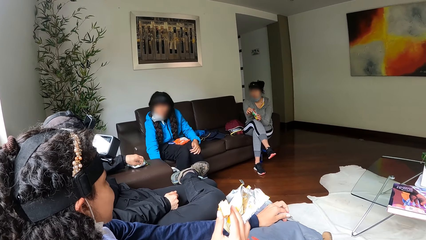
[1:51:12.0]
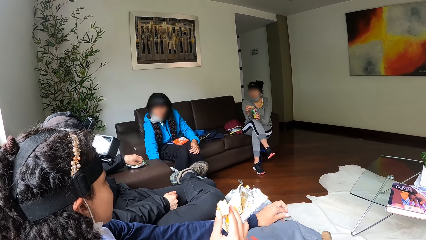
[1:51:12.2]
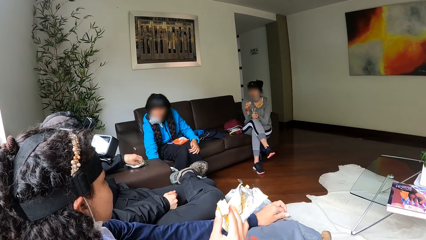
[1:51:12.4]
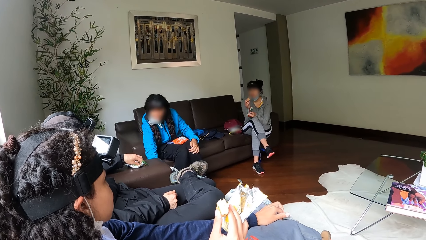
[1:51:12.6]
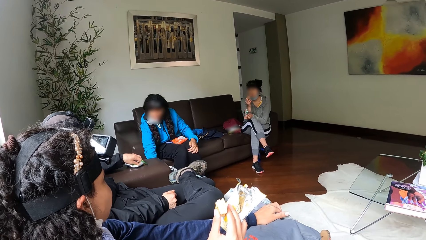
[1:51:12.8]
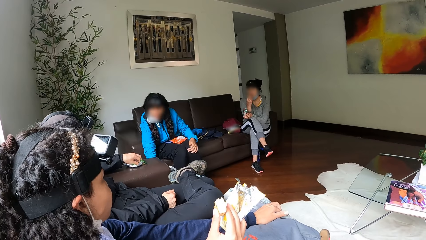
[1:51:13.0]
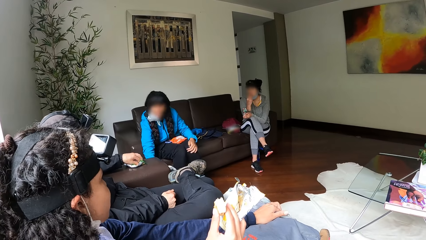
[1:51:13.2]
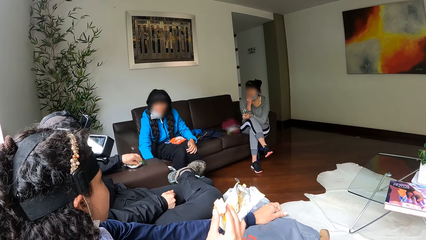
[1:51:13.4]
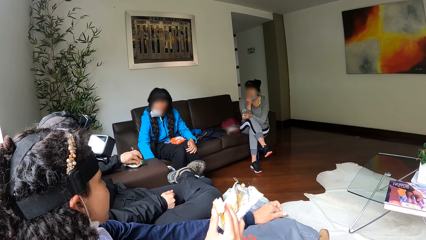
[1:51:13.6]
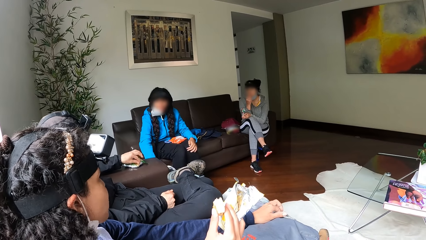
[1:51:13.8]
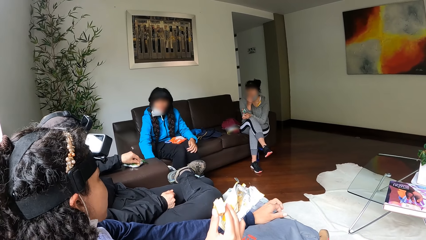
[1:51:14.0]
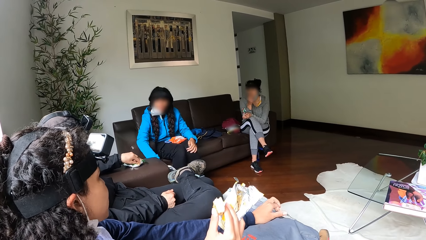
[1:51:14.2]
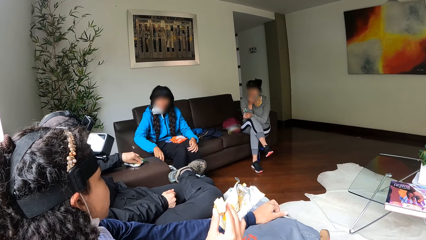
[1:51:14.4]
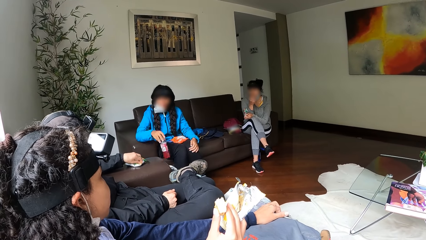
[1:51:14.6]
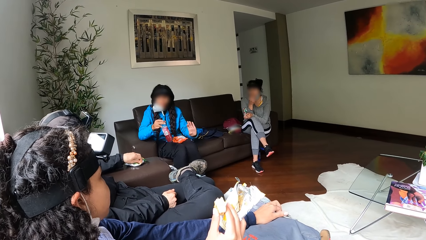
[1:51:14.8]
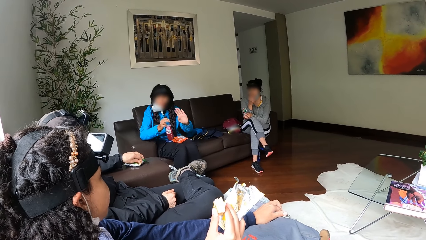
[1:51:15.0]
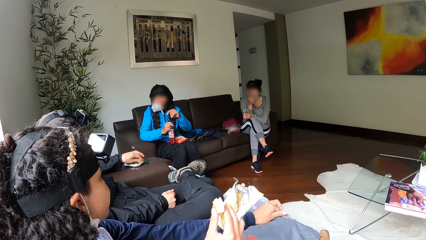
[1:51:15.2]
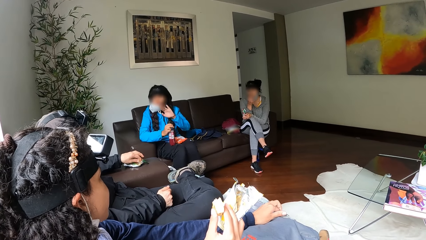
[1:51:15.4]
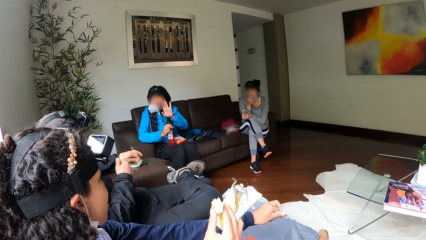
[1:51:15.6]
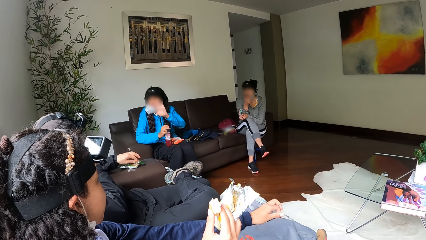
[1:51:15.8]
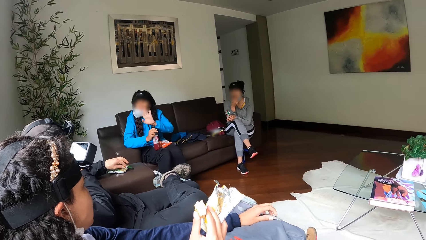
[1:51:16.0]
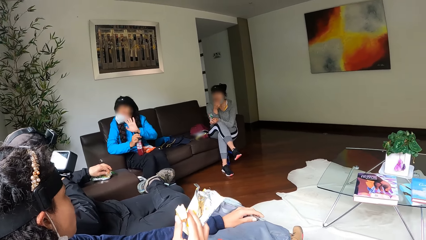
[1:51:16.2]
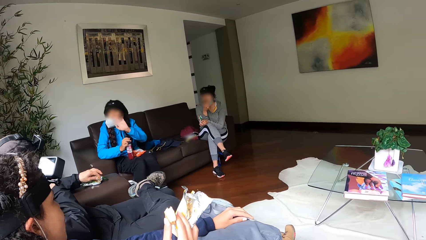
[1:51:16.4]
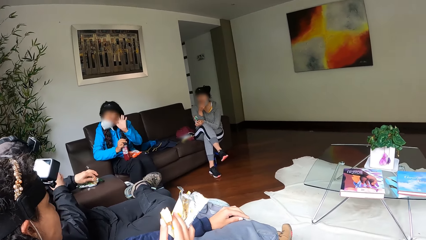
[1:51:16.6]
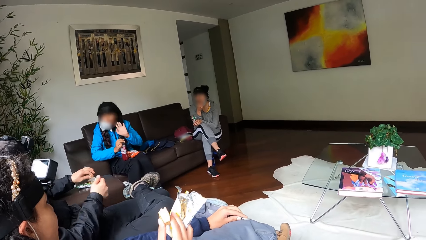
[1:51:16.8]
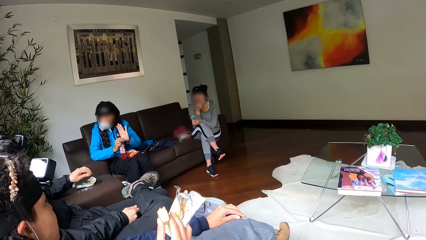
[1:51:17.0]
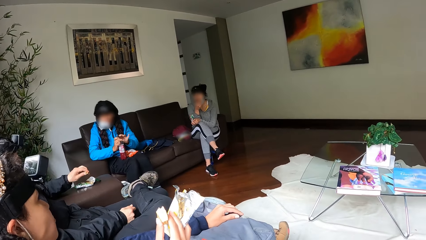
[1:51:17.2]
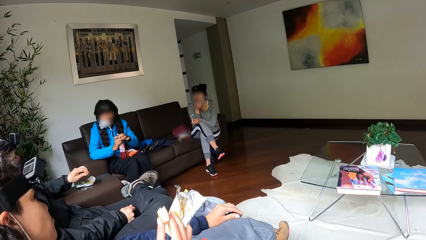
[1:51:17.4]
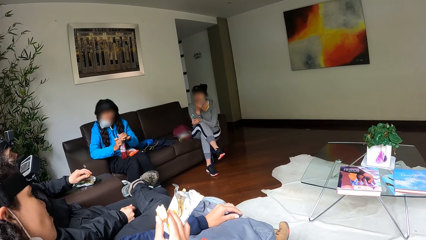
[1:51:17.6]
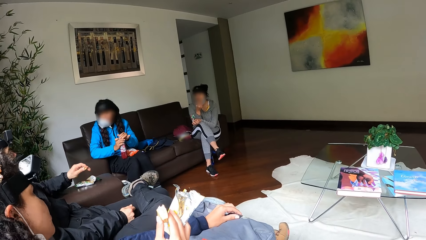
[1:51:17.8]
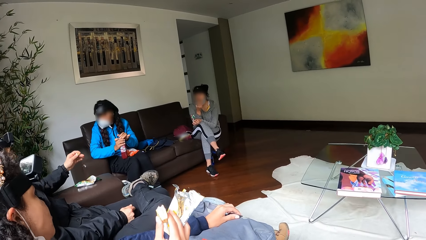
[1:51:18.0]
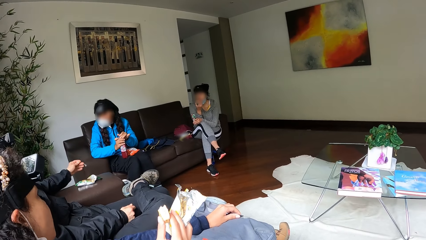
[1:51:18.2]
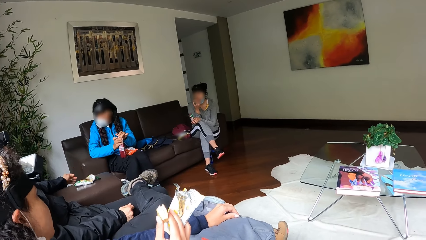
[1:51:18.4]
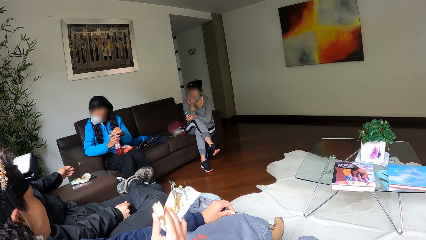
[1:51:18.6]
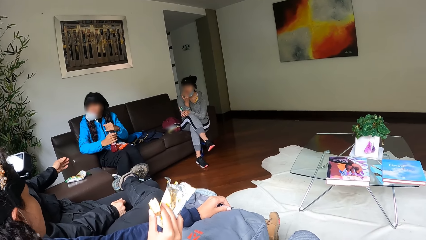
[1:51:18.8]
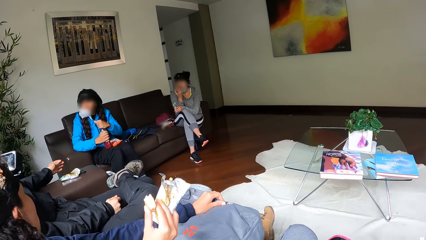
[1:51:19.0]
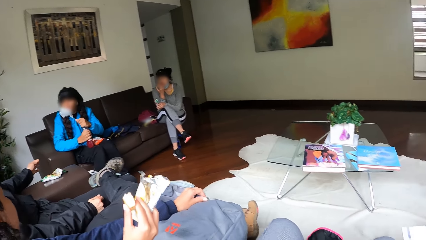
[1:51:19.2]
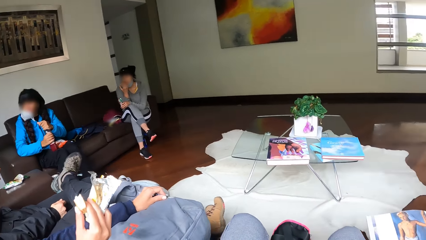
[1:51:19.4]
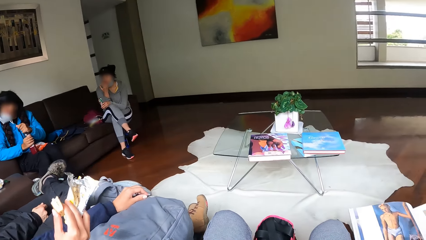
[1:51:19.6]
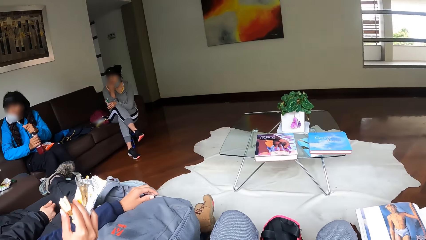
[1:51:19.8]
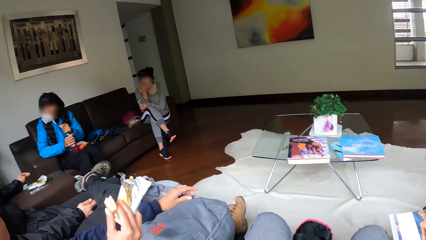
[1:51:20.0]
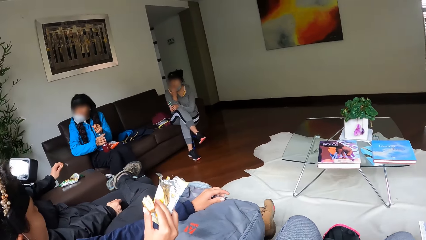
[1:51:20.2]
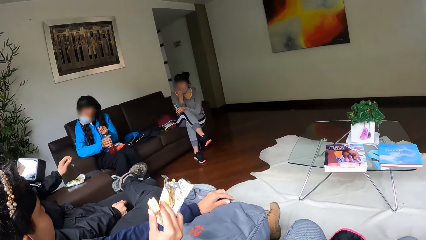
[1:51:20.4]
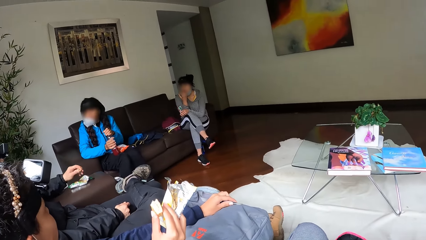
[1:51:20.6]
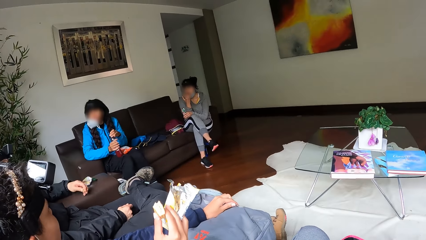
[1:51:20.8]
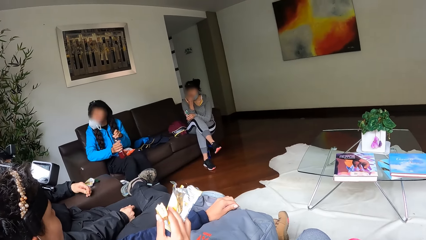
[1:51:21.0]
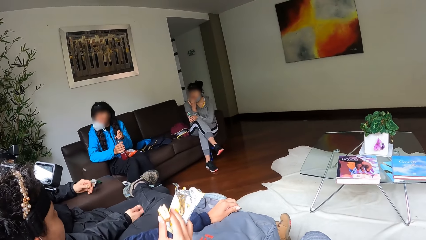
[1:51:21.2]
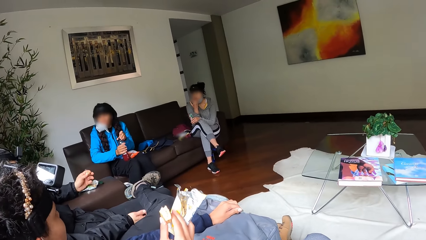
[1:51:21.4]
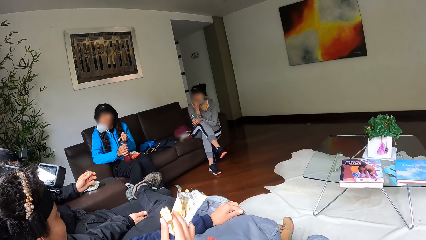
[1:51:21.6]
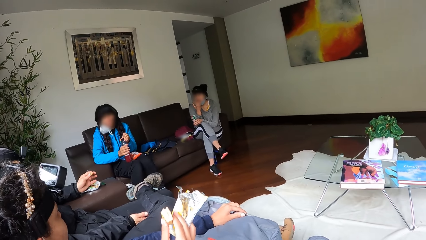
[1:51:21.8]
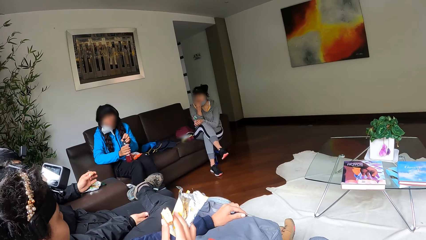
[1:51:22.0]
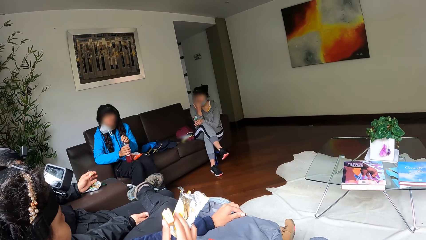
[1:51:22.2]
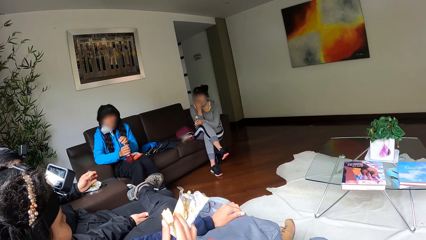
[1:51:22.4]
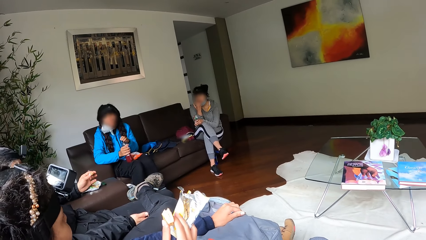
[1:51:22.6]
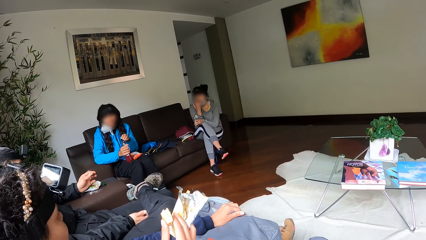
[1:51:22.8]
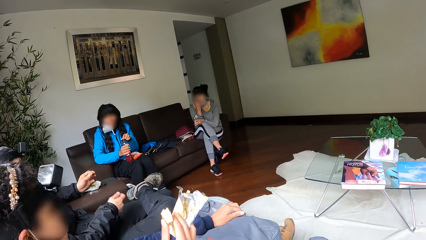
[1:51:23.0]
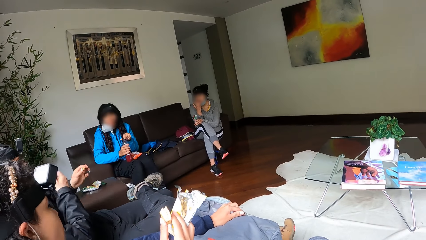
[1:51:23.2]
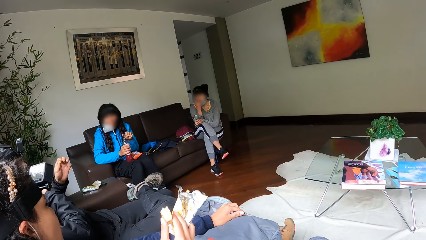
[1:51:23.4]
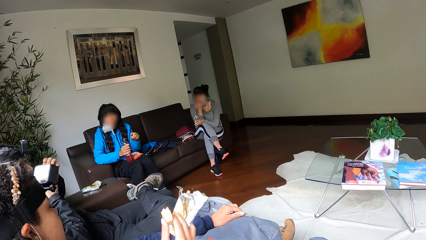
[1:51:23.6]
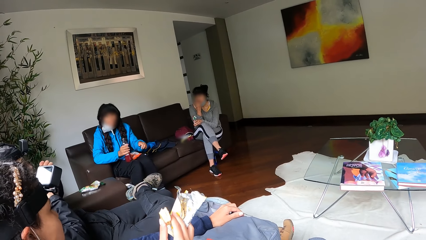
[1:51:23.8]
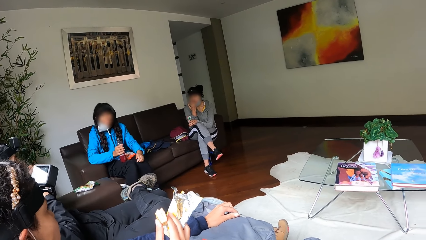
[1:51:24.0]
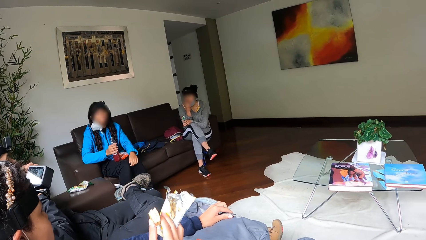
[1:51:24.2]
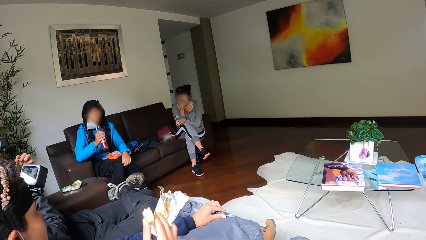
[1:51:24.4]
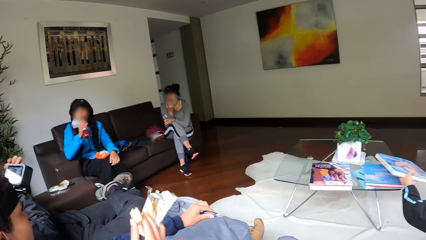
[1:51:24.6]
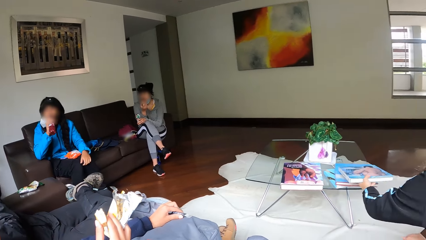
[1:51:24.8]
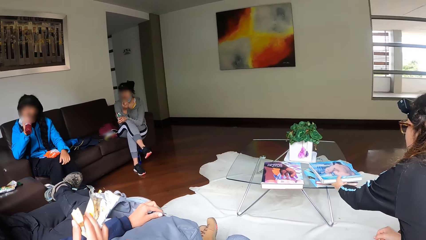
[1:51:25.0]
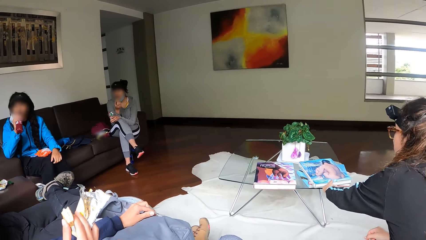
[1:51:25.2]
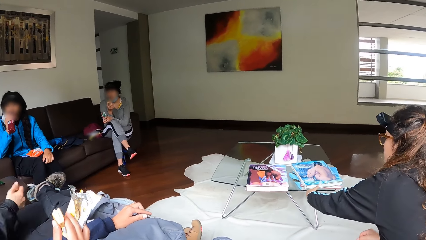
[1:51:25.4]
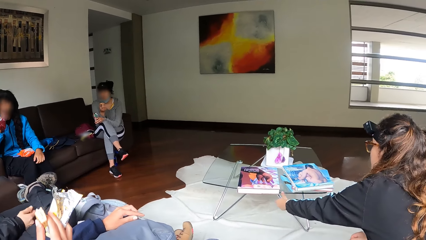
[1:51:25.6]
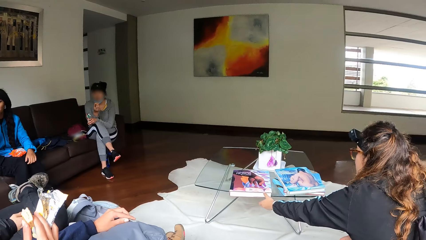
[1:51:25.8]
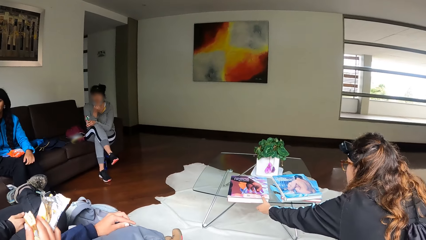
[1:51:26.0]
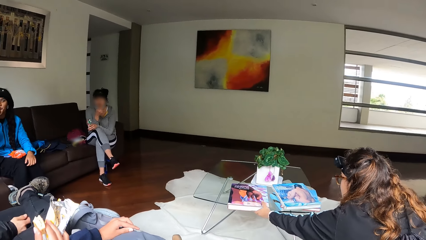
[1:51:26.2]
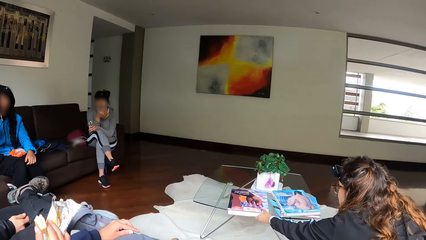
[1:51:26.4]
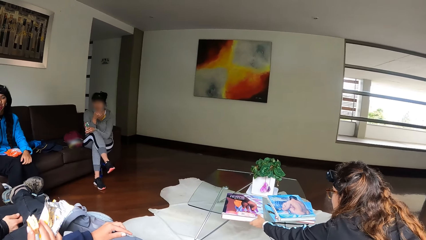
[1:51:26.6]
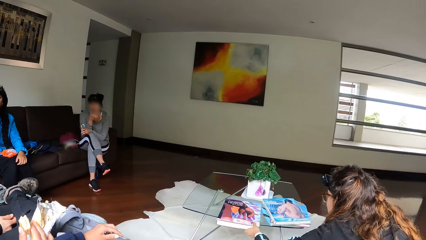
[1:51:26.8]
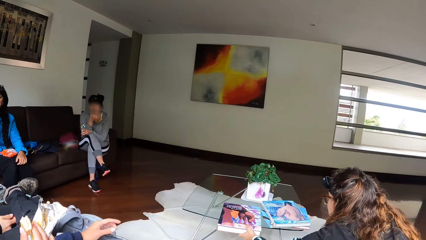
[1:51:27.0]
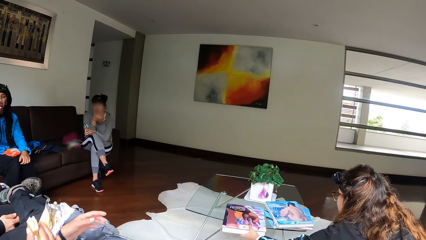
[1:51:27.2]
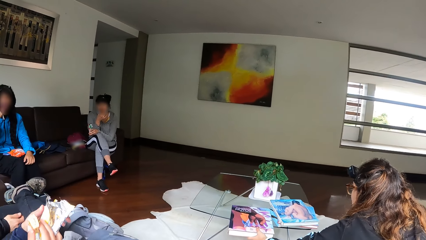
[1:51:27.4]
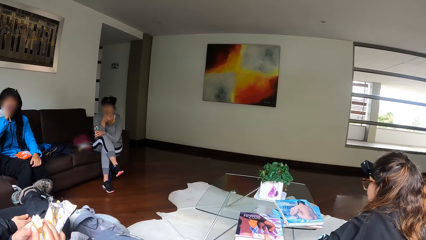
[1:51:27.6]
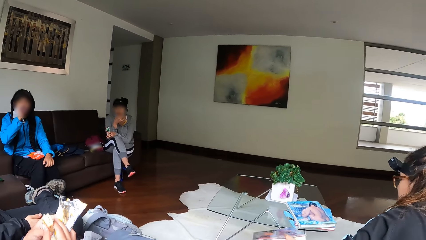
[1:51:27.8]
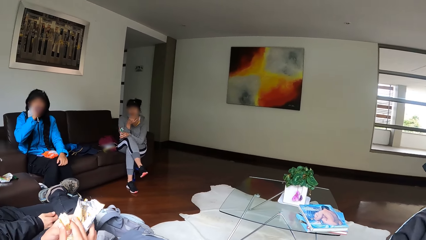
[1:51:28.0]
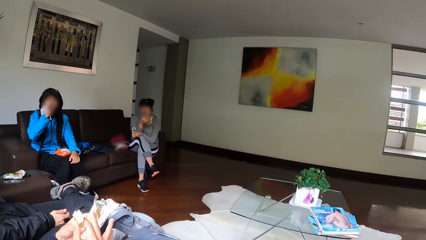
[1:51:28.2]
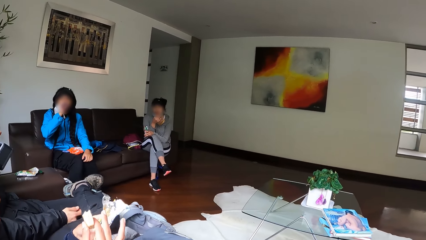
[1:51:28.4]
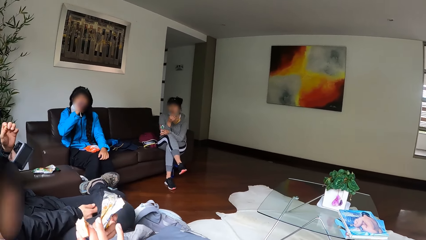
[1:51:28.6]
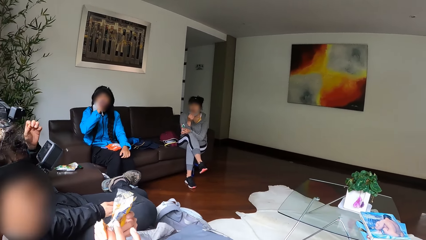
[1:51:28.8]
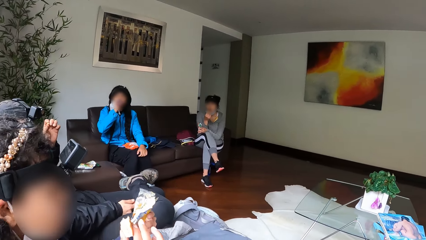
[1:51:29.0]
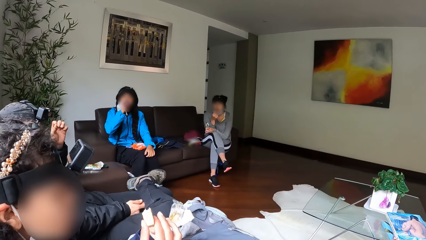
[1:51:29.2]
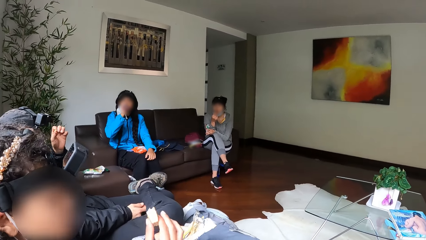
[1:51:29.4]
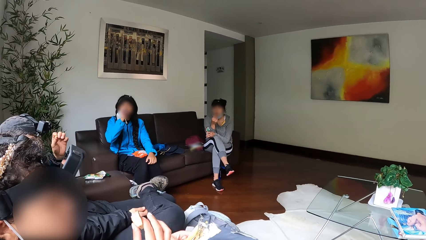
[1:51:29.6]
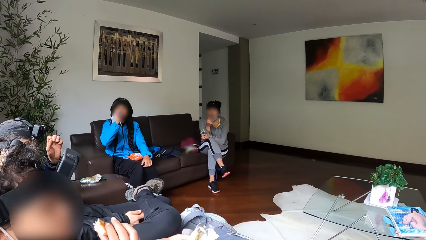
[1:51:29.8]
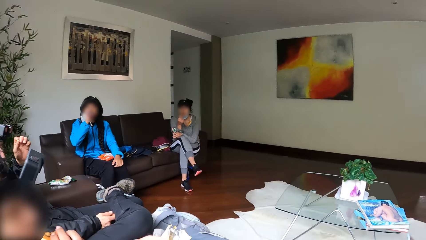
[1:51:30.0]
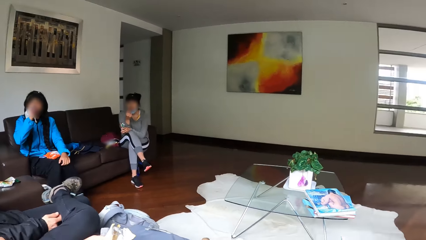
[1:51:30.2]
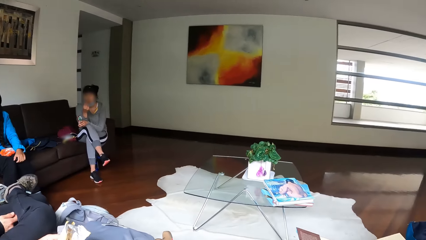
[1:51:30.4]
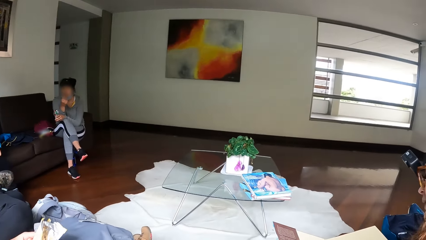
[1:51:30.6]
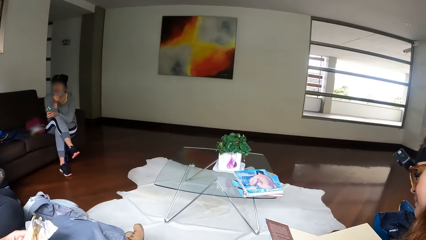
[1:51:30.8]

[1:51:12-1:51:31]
The woman carries a soda from the ground with her right hand. The woman dialogues with a man. The woman opens the soda with her left hand. The woman drinks from the soda. Another woman carries a book or newsletter from a table with her left hand.
